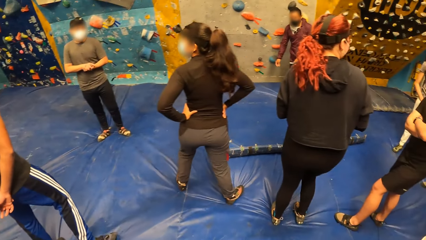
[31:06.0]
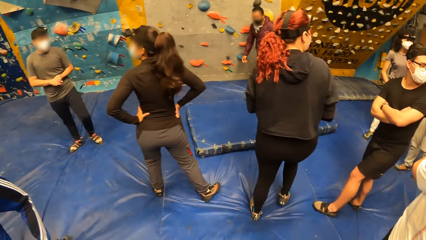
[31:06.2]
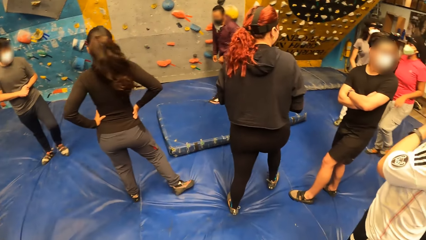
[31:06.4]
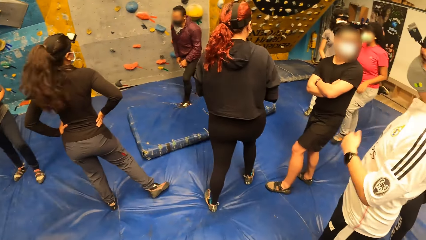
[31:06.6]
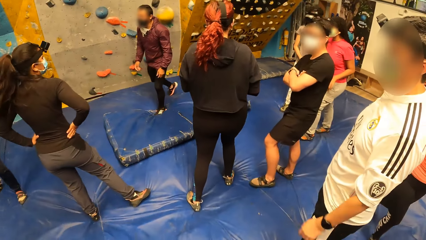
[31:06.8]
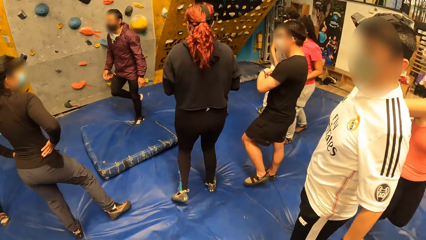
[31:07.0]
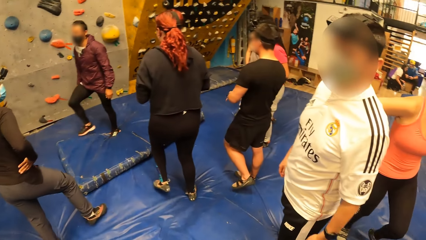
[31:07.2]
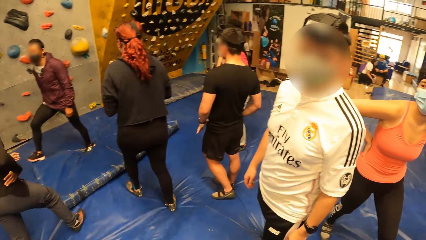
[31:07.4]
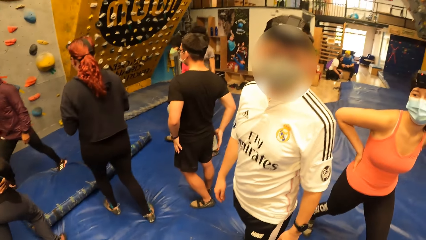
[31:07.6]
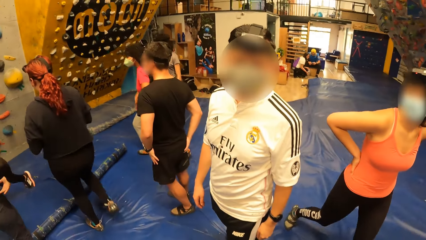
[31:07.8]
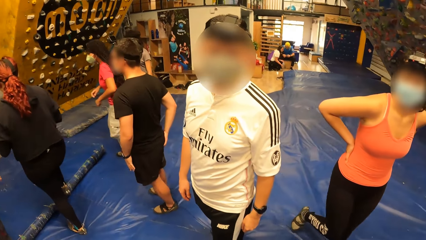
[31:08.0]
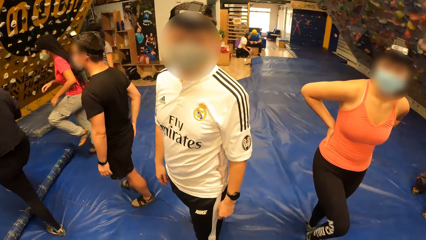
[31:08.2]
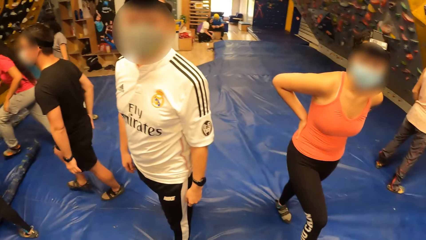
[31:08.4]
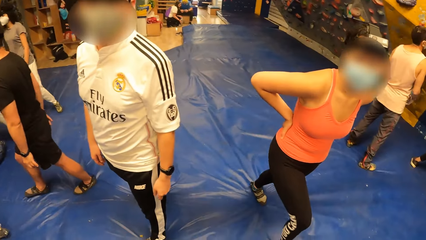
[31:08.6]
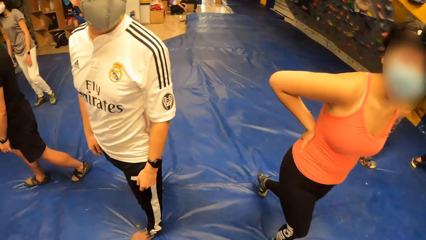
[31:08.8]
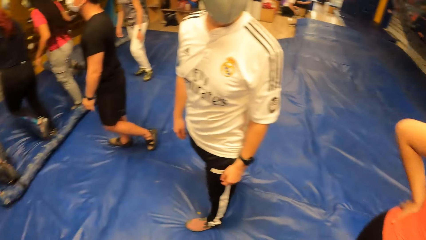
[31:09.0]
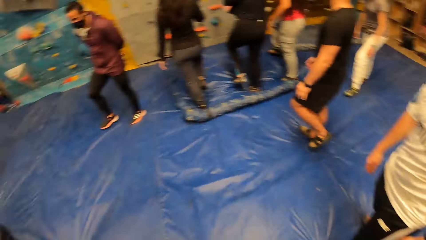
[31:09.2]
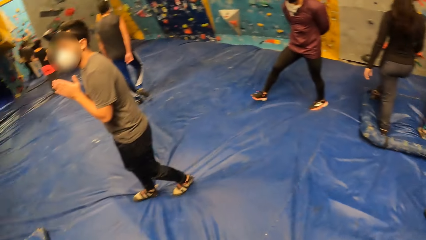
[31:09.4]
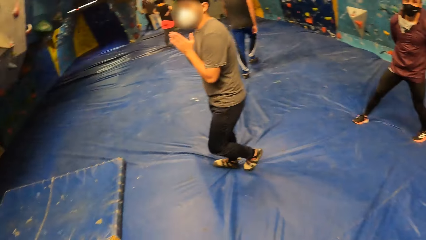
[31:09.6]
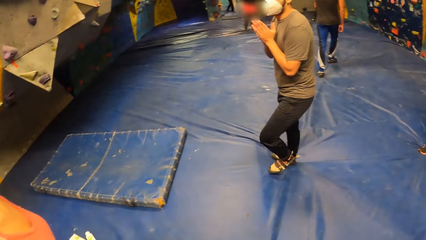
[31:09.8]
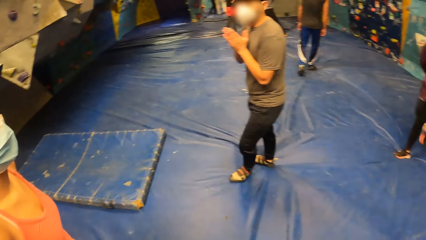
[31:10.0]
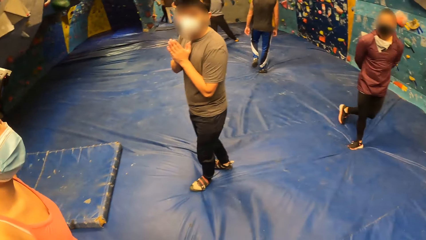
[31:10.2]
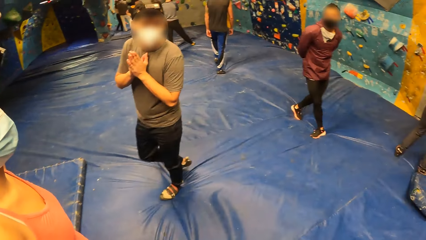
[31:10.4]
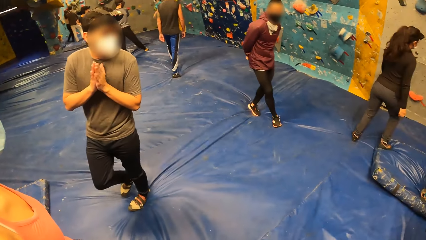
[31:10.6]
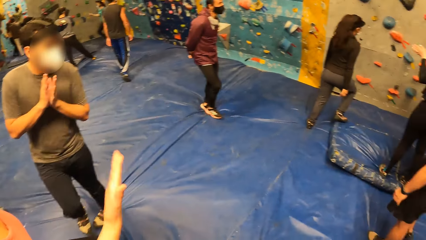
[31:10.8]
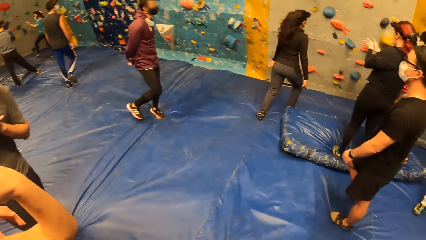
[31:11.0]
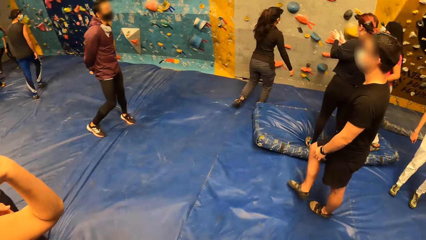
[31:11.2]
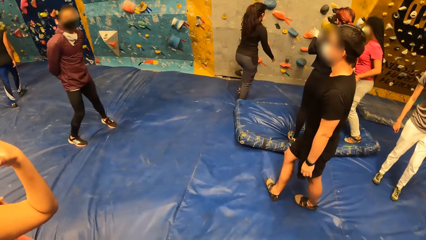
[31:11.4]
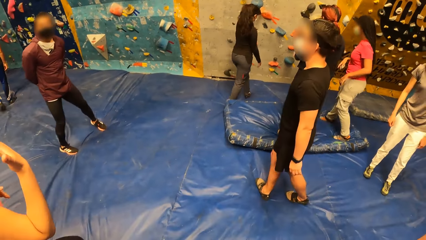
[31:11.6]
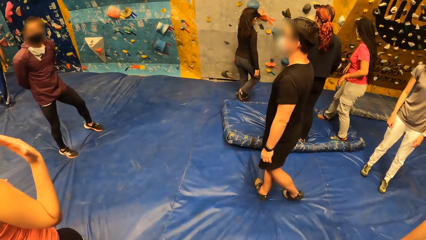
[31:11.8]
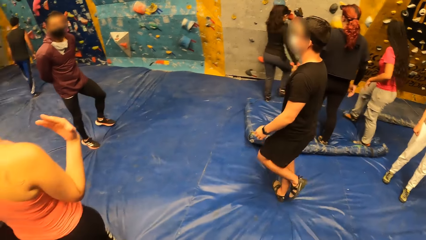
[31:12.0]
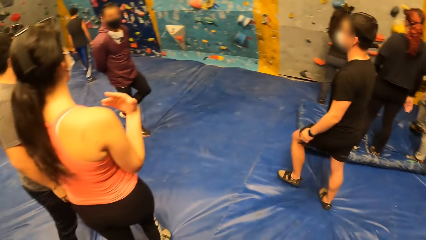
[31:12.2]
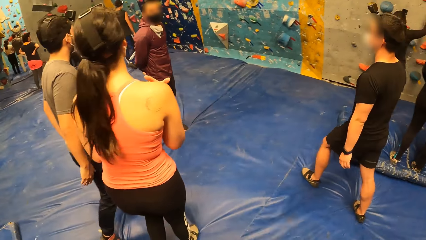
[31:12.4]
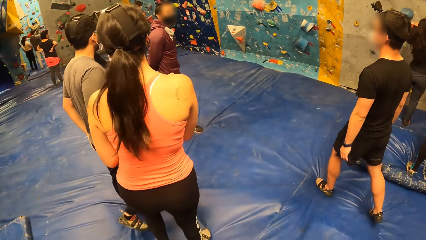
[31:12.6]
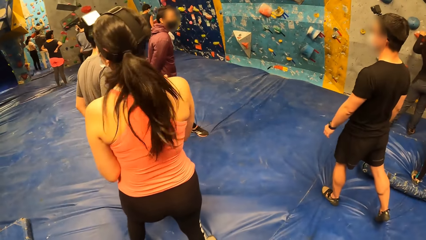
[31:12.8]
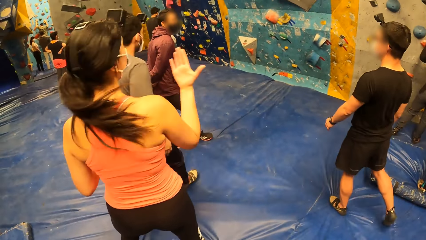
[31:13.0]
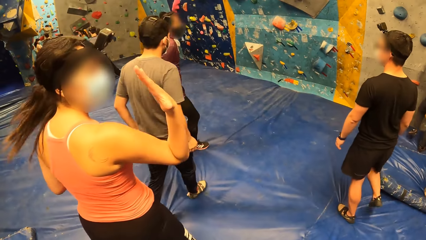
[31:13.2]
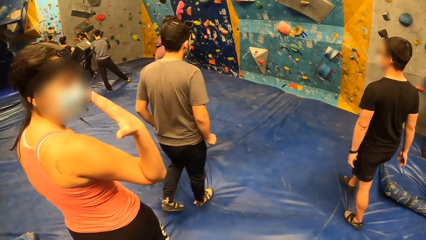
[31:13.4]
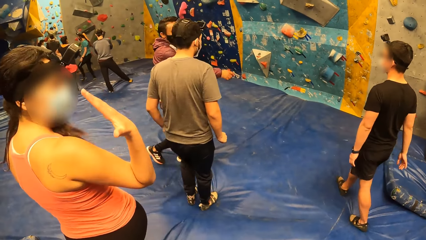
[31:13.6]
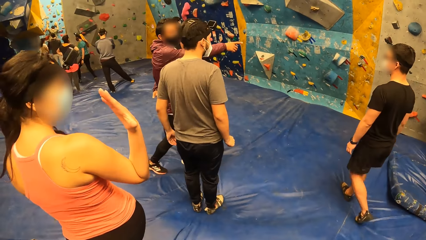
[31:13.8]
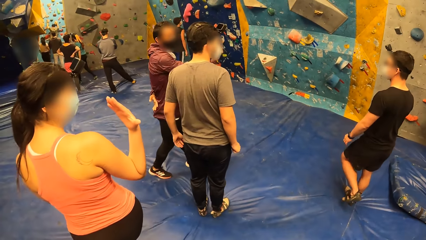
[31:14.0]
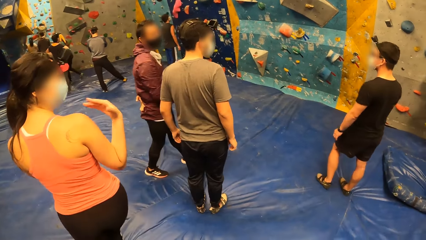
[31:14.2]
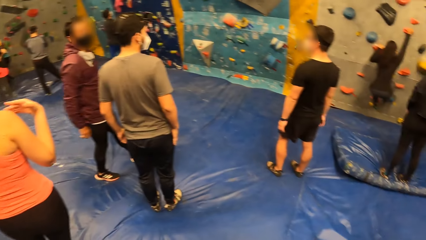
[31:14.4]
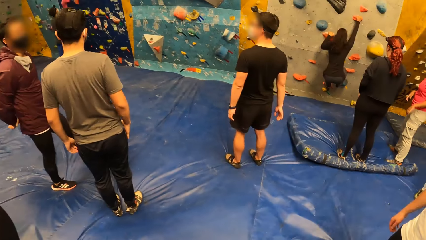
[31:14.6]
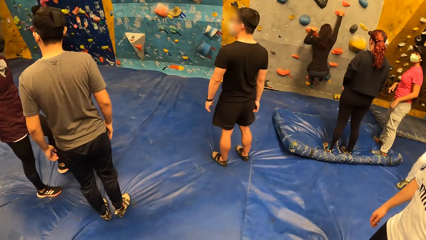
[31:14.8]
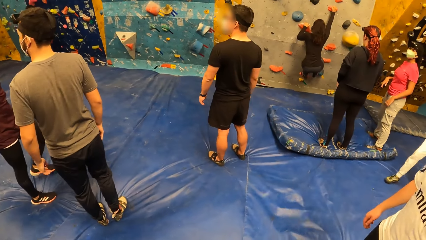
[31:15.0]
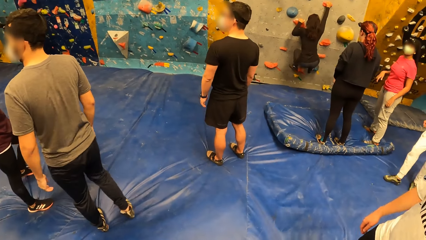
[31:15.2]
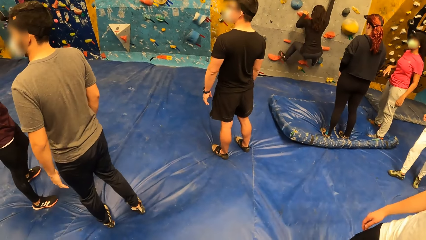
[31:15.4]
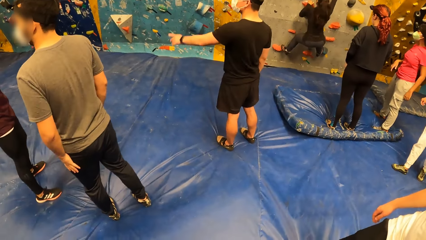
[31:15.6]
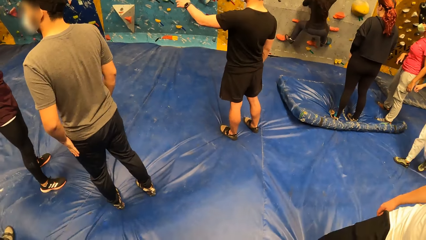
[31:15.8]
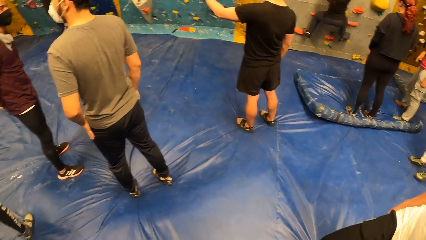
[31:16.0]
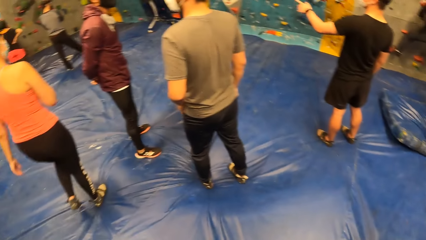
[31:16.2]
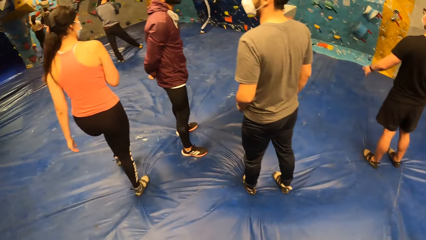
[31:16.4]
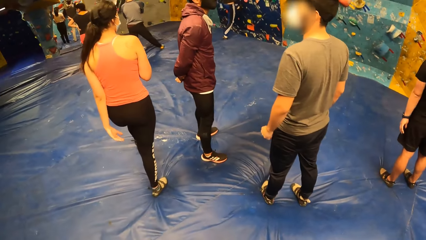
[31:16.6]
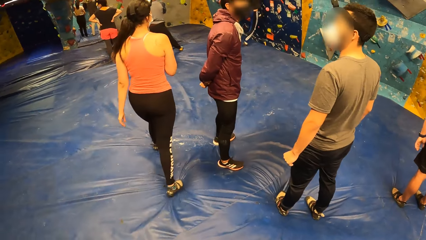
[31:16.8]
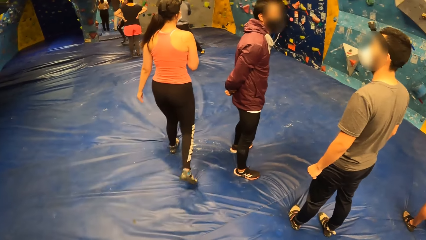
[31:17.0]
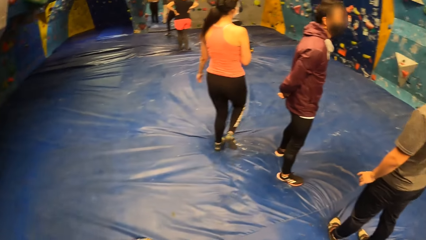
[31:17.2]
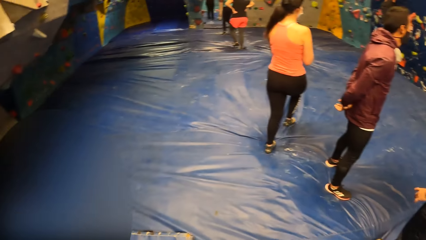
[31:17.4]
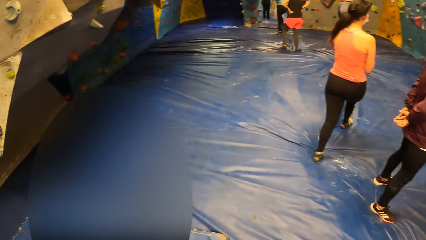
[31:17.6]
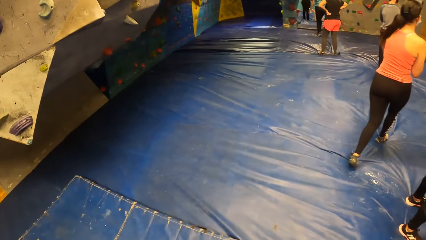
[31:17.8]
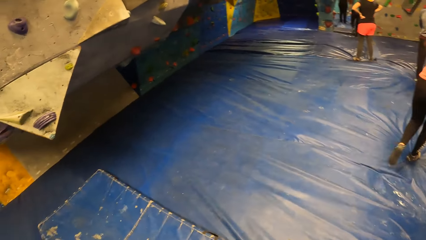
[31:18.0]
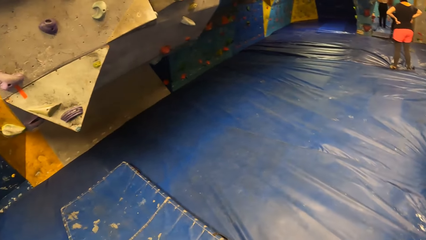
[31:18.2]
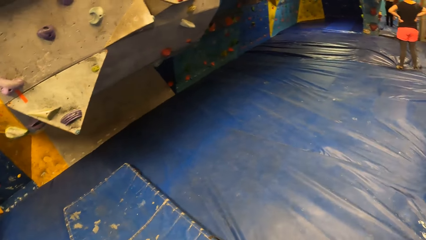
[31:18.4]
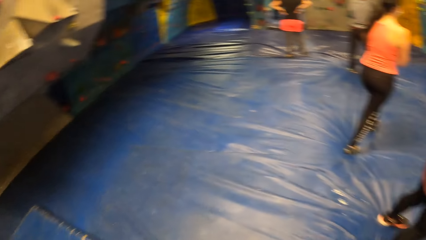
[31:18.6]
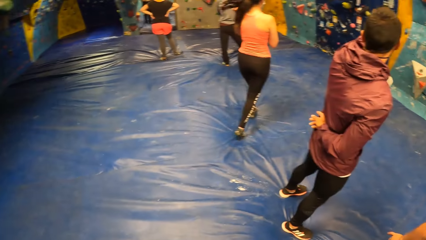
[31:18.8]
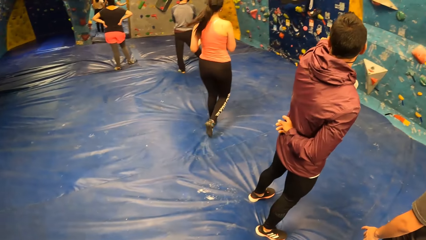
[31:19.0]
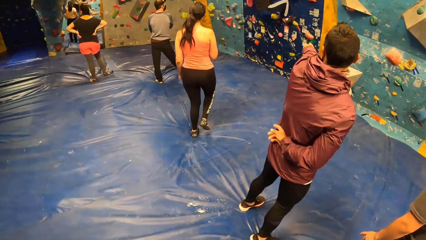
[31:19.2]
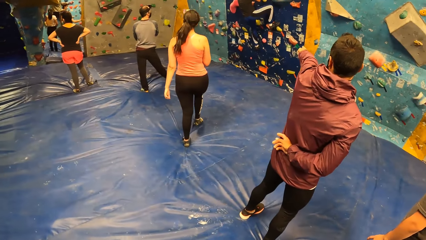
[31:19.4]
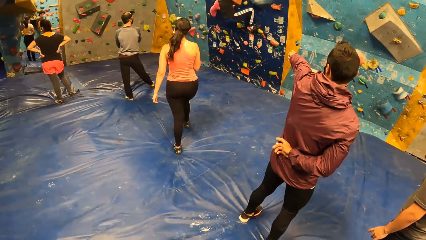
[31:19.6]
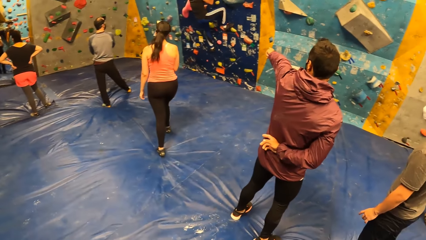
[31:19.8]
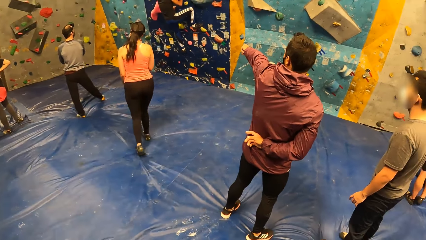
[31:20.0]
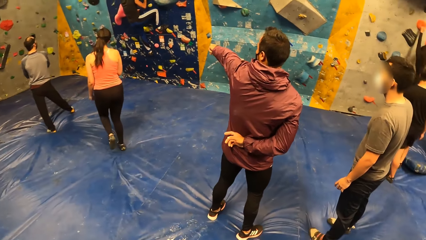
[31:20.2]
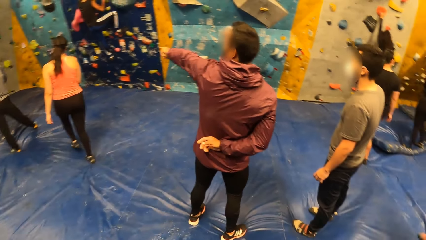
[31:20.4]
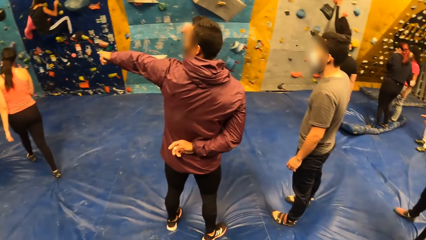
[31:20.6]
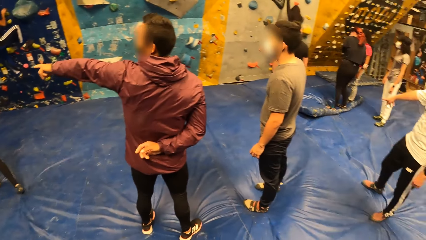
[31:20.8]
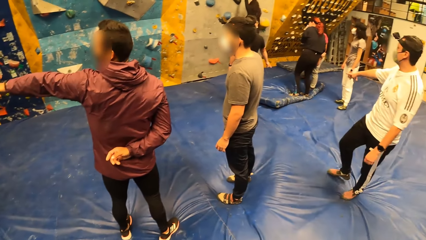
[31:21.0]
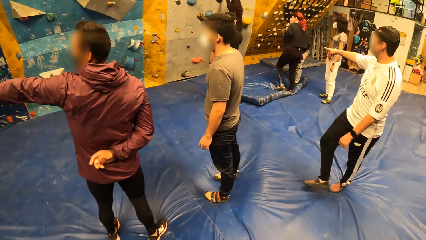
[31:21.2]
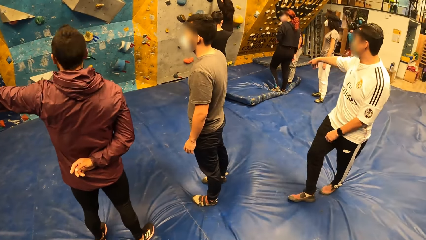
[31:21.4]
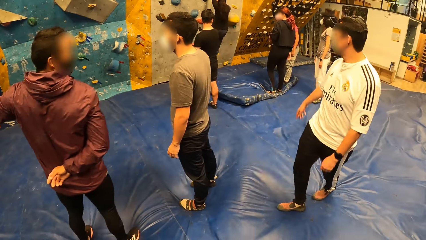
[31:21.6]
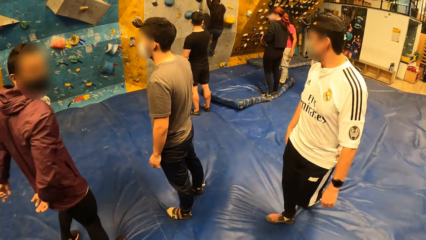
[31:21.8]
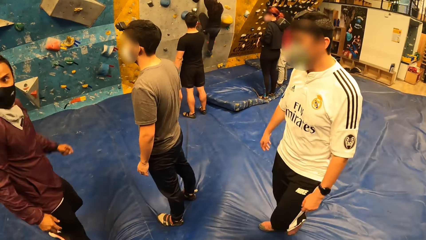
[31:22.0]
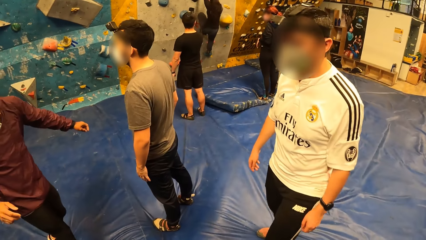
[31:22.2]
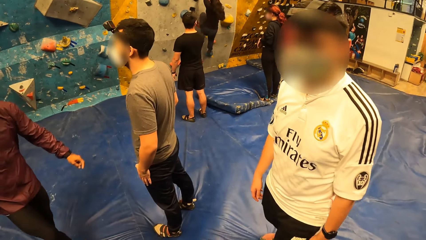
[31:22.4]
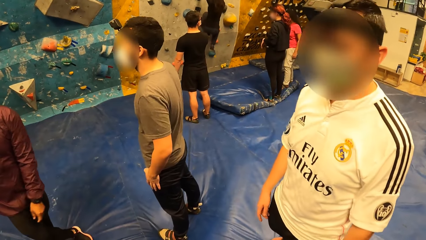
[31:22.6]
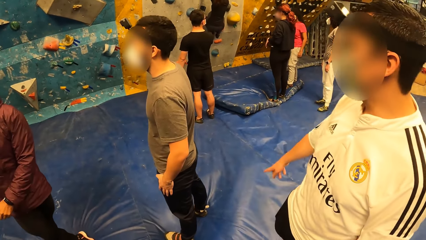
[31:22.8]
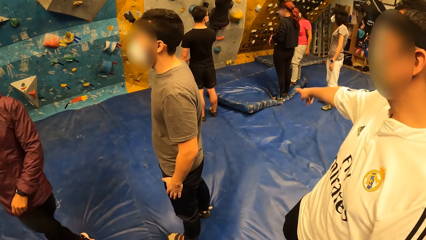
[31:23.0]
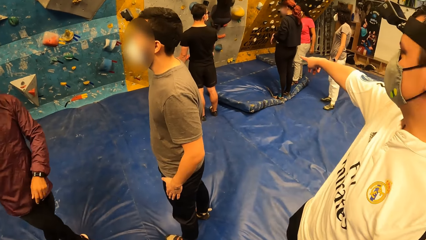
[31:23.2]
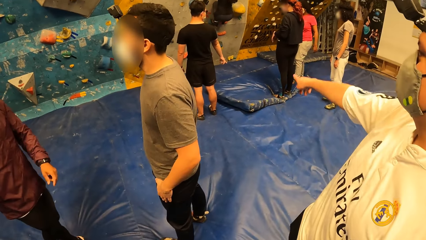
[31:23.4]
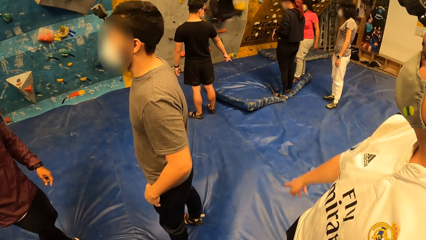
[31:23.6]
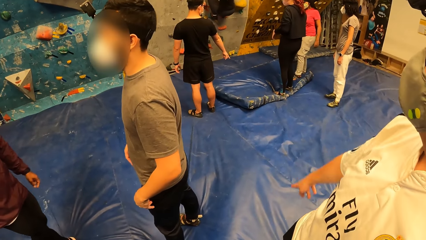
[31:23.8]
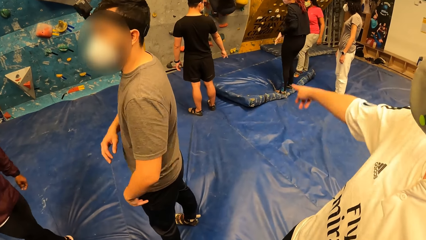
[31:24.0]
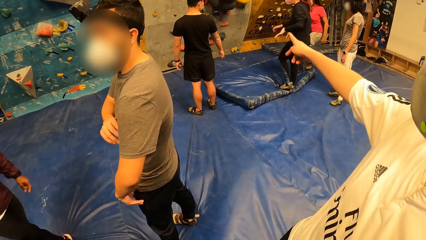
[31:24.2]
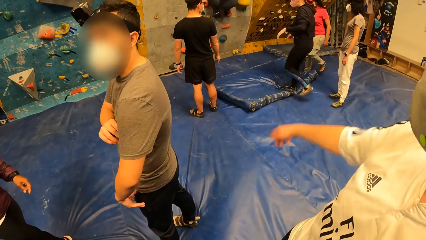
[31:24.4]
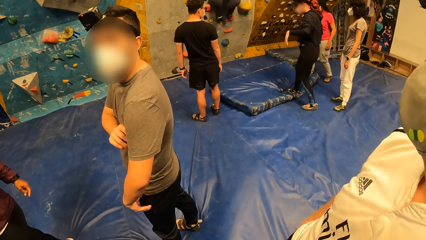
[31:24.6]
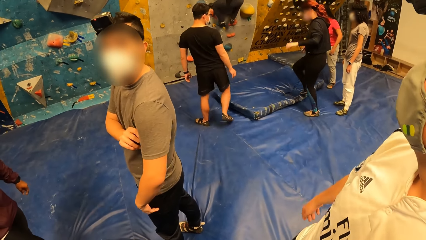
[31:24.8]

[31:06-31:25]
The camera wearer interacts with a man. They look around. A woman gesticulates with her right hand. The instructor points his right index finger towards a bouldering wall. A person climbs the wall. The camera wearer looks around. The instructor points his left index finger towards the bouldering wall. The man points his right index finger towards the bouldering wall. He does so again. The camera wearer talks to the man.
